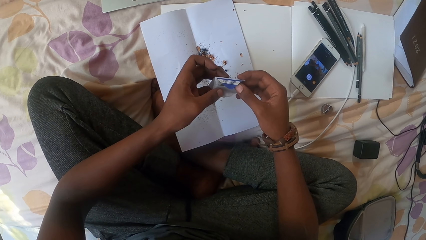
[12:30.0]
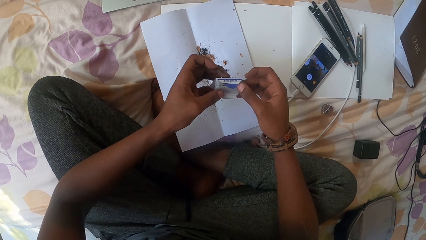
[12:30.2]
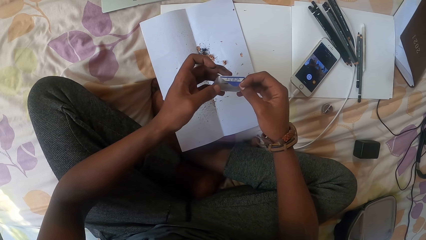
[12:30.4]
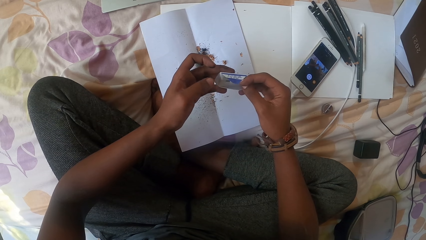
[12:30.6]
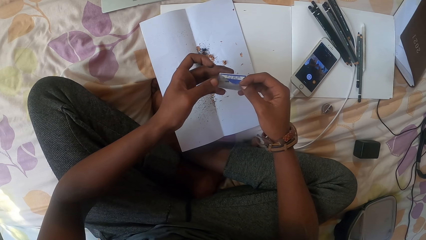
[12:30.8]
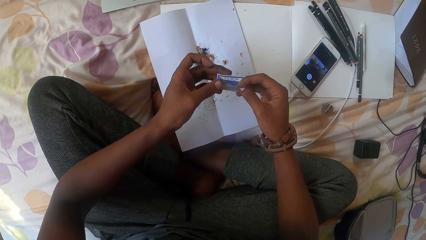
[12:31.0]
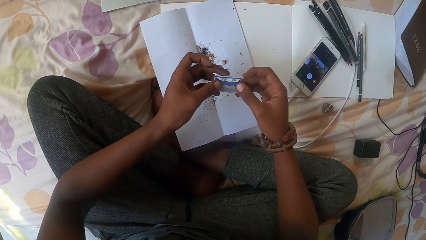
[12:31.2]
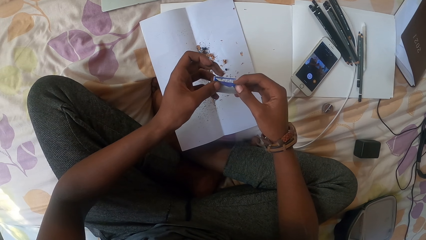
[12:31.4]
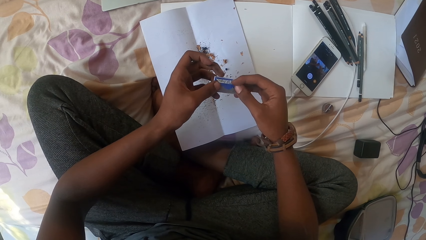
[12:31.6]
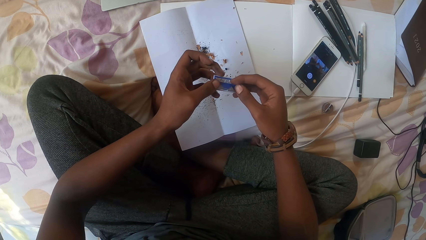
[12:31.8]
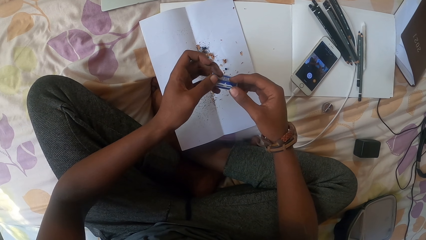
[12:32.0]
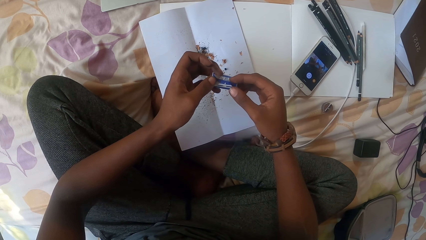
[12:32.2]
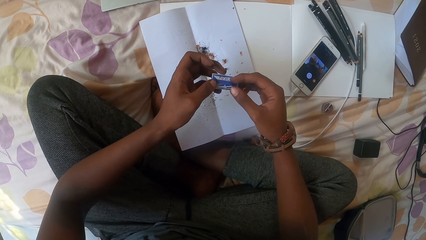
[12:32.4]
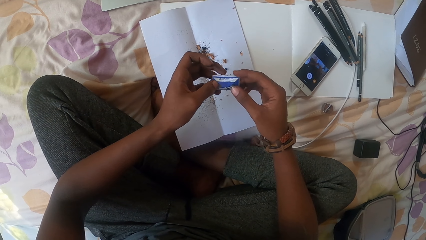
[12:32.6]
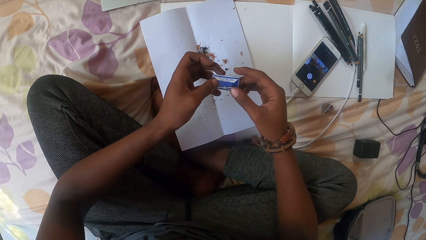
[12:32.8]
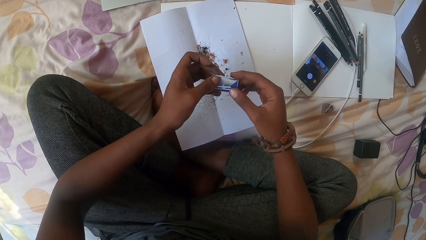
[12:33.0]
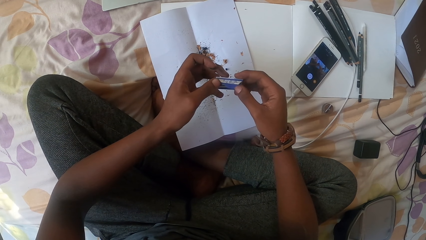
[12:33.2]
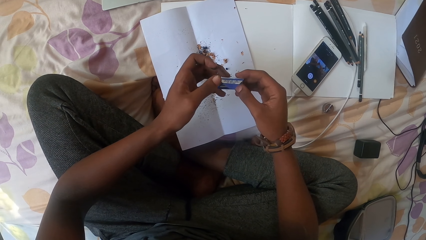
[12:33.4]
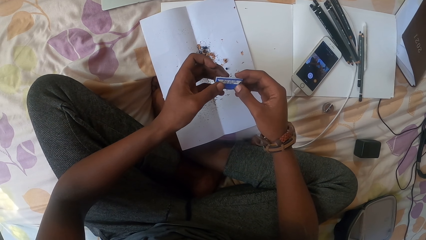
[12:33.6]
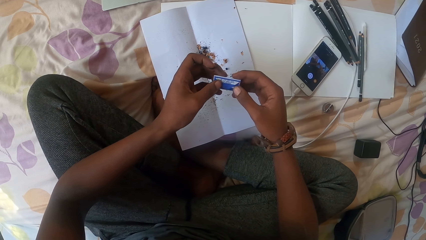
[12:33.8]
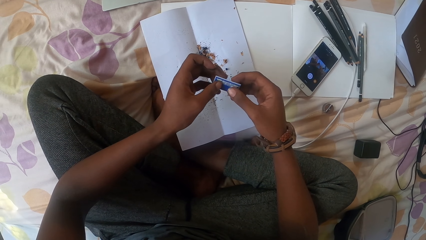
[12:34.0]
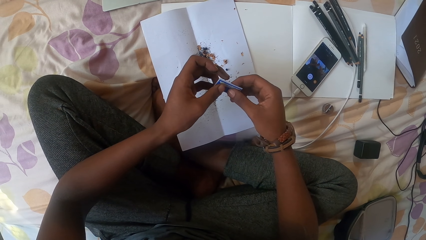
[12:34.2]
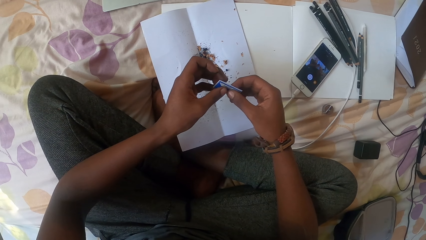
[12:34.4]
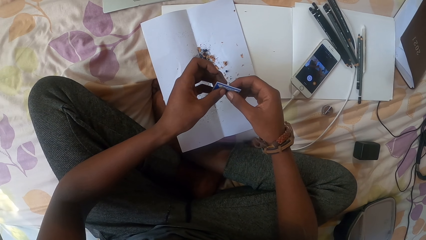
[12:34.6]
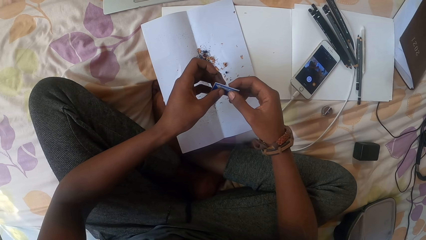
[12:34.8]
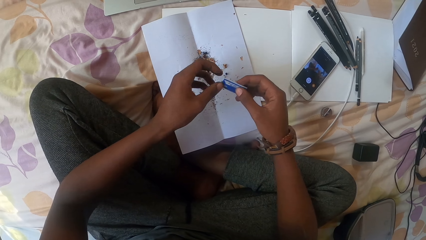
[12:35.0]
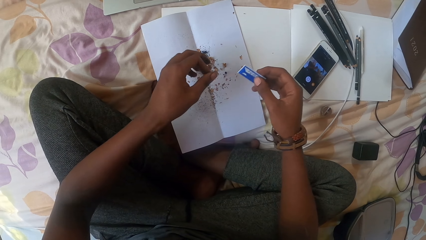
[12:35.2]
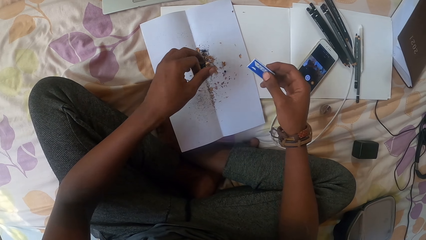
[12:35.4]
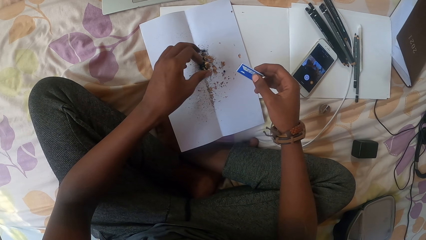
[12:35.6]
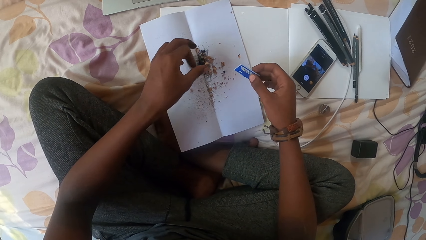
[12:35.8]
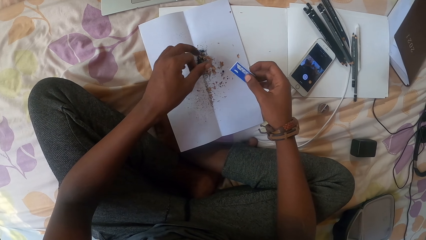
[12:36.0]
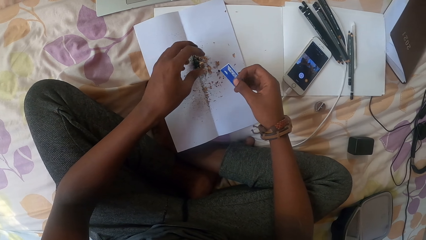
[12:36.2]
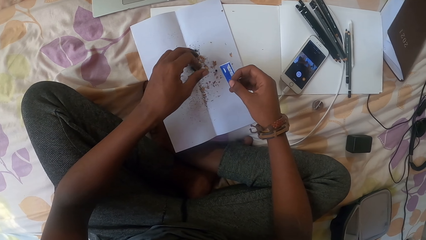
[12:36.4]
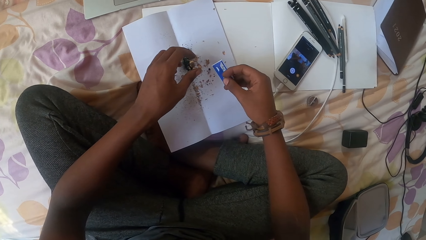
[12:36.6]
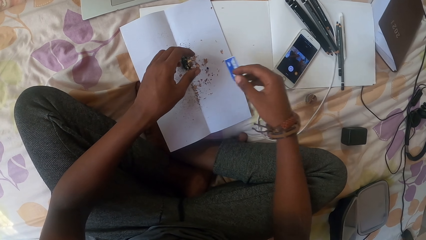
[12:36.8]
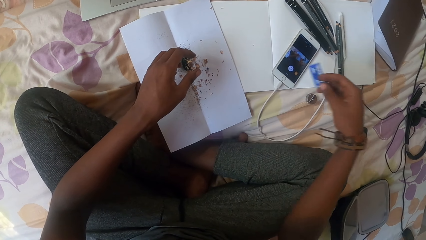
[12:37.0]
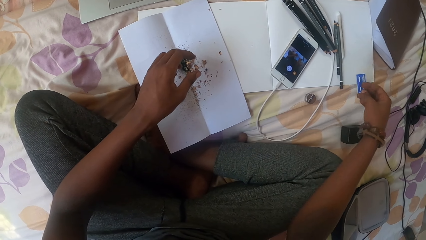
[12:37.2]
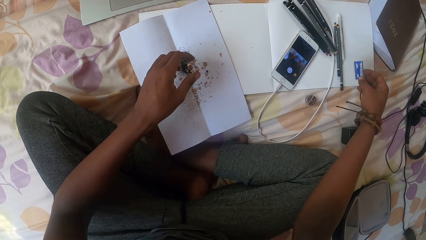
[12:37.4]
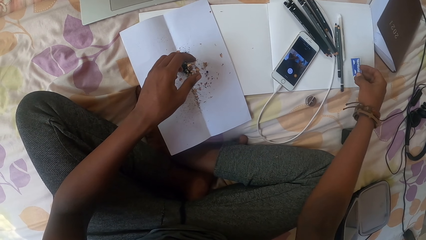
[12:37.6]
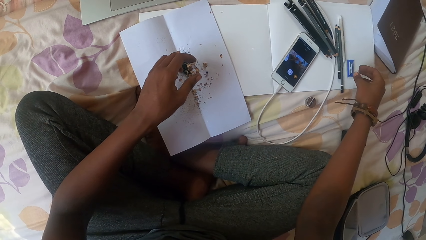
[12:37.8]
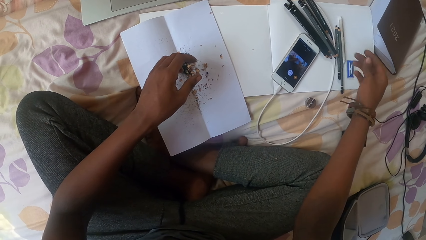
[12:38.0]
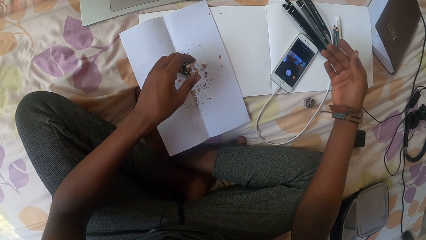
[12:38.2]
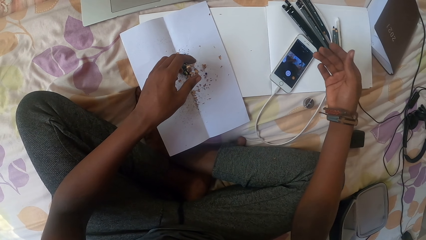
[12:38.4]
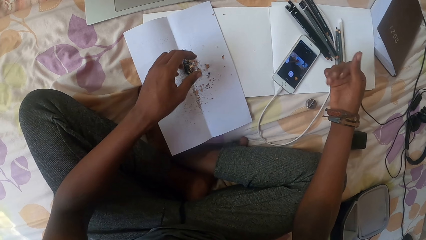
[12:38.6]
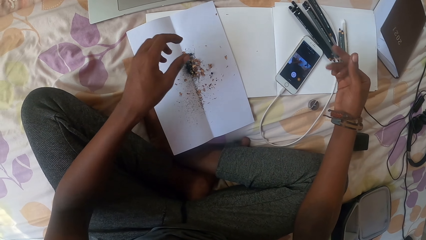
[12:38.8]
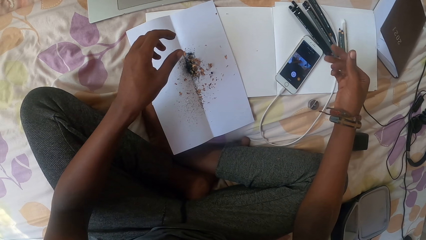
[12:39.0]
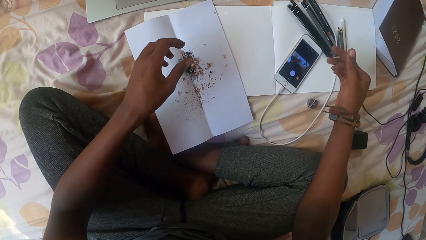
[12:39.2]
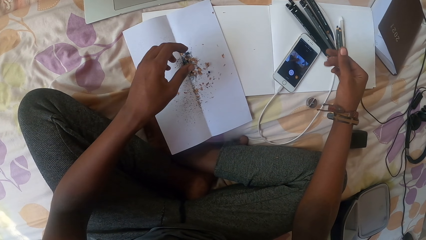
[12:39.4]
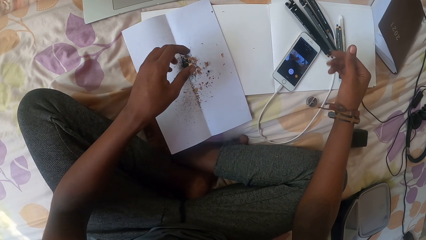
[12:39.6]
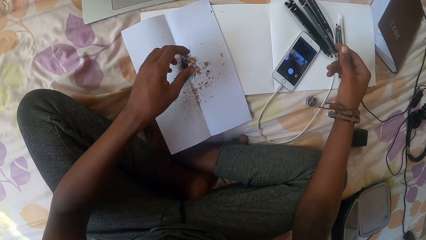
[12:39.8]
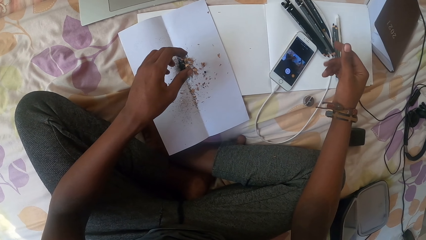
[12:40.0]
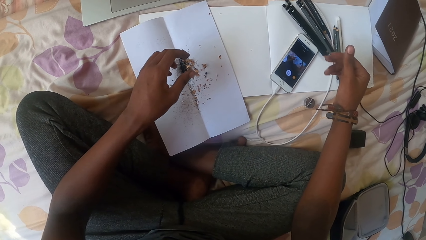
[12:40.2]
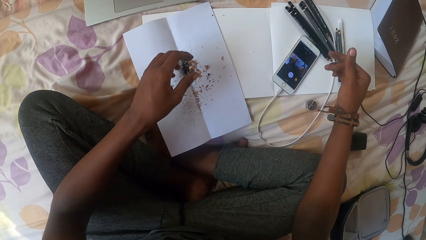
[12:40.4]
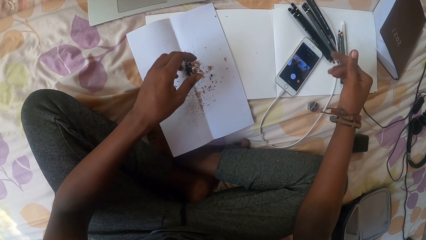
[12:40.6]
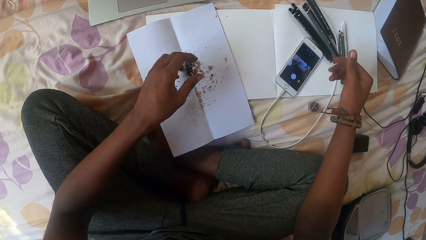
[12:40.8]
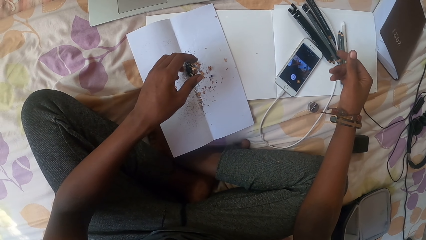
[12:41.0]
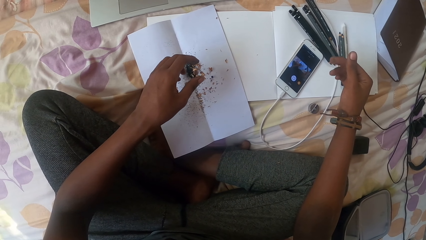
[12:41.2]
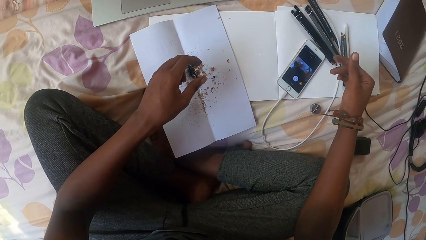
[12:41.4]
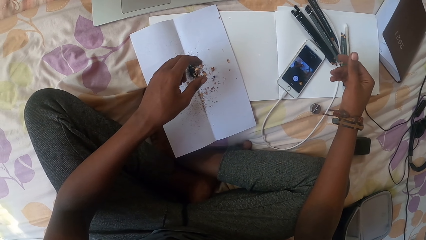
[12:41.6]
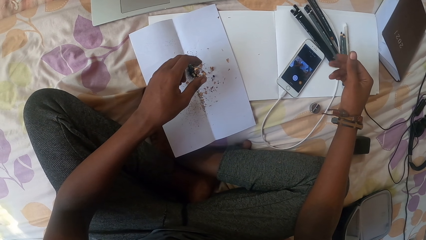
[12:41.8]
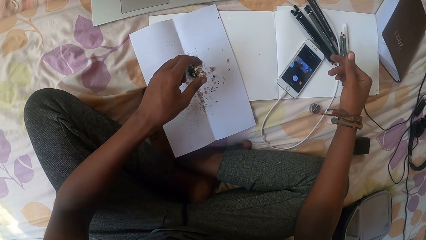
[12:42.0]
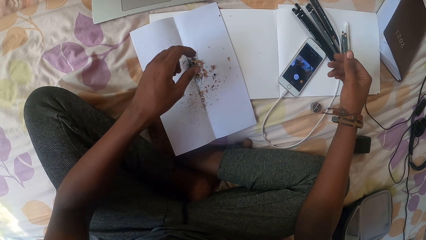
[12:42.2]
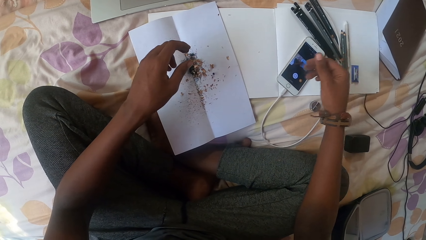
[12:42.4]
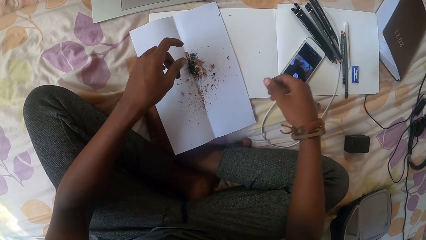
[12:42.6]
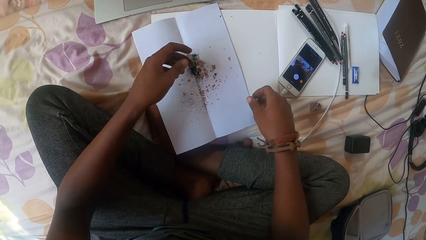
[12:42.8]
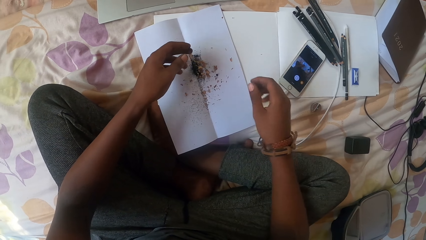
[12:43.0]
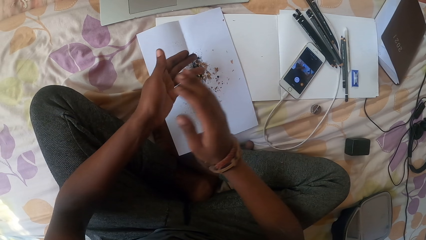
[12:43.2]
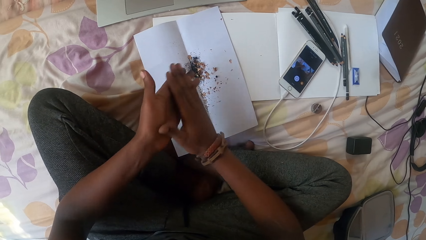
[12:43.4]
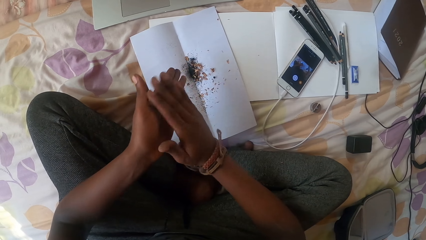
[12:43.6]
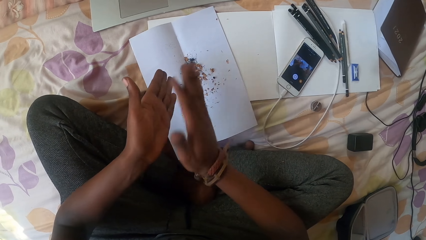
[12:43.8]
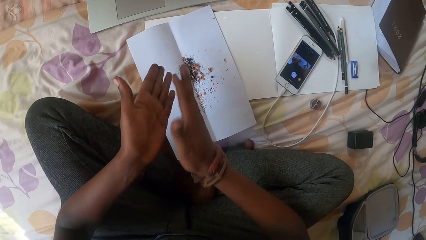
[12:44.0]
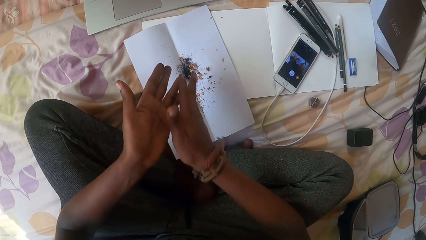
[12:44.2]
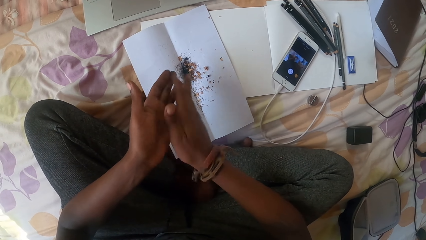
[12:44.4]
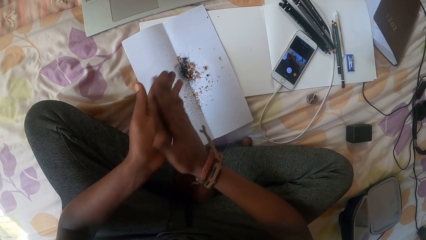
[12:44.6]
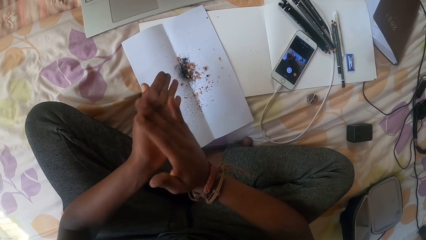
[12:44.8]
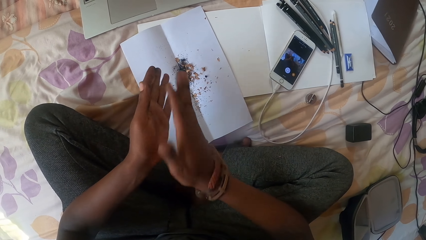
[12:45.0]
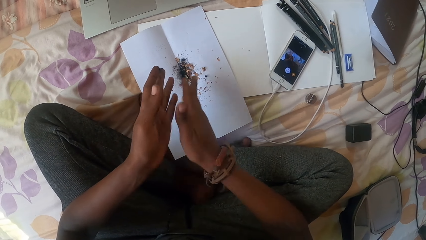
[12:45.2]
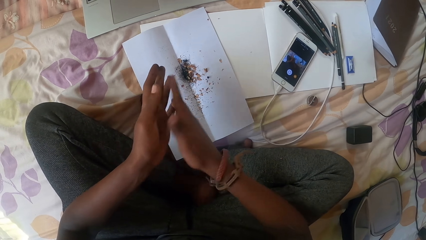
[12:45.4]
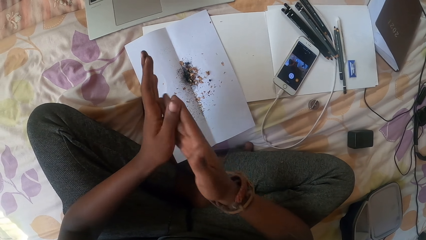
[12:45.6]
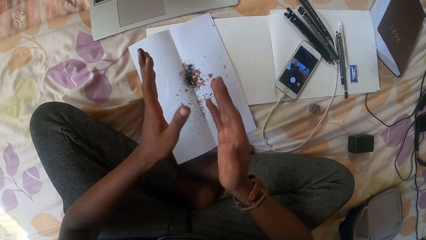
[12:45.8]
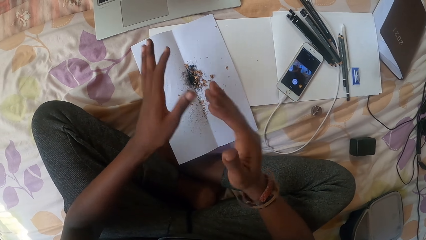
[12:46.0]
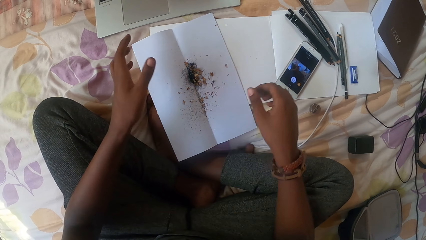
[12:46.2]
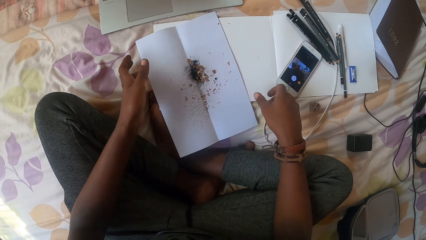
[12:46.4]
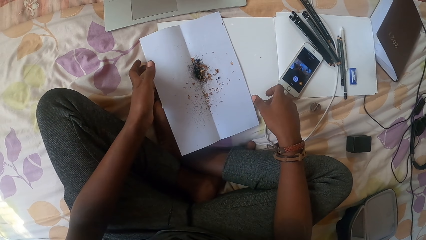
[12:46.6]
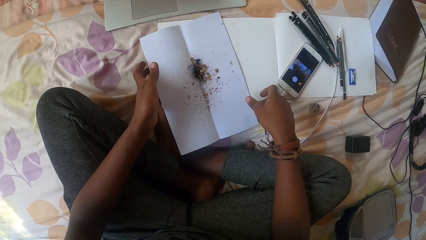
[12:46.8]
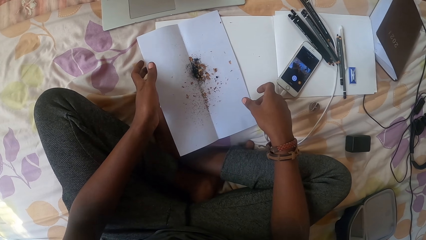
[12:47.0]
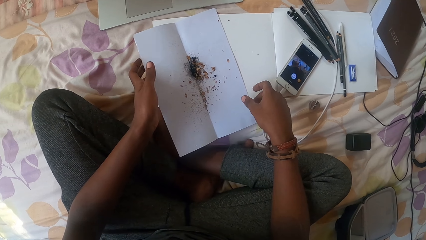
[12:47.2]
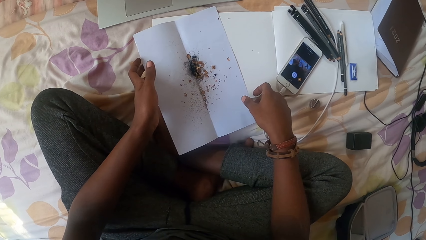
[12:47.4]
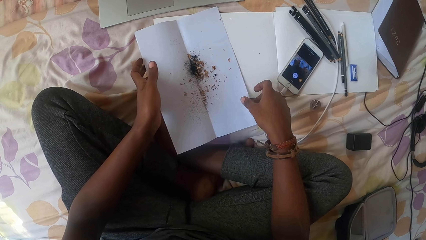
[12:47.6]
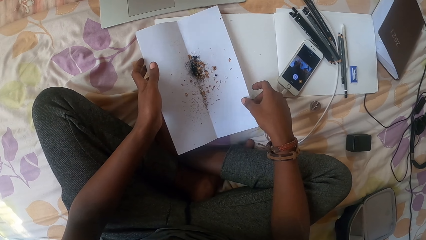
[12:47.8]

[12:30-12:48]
The camera wearer shakes the fingers. He puts down the razor blade. He shakes the fingers. He wipes dust from his hand. He picks up the paper with dust.
